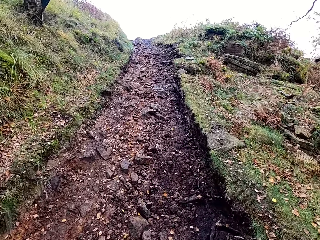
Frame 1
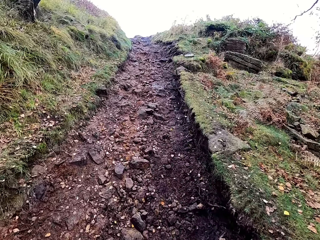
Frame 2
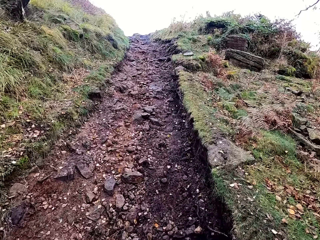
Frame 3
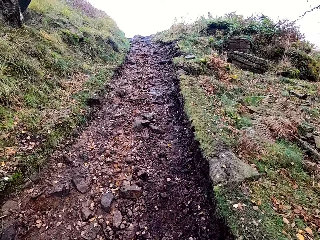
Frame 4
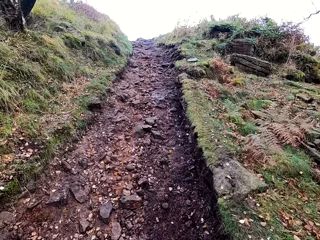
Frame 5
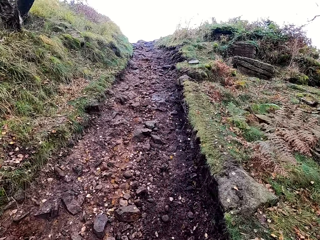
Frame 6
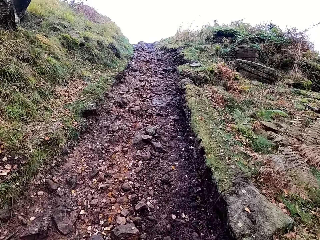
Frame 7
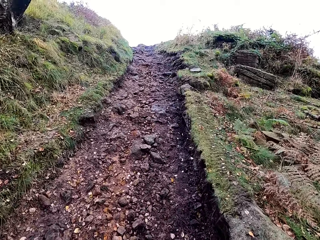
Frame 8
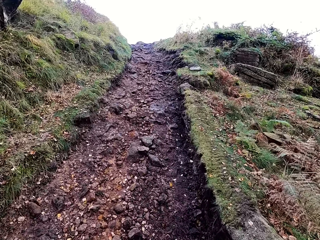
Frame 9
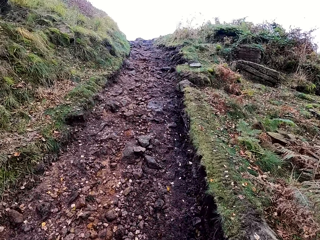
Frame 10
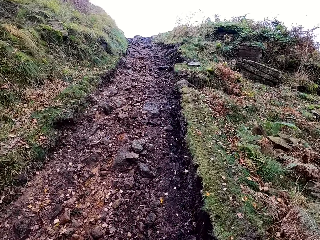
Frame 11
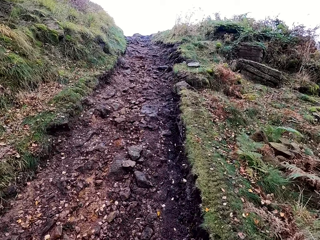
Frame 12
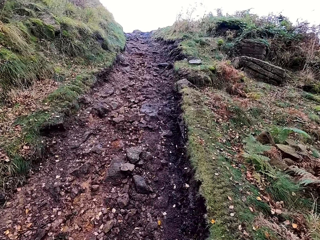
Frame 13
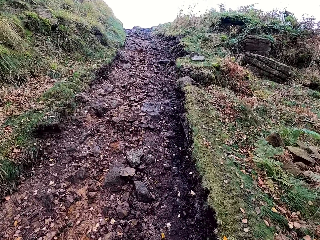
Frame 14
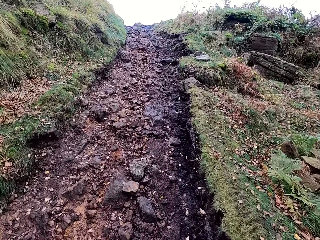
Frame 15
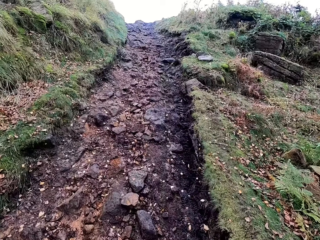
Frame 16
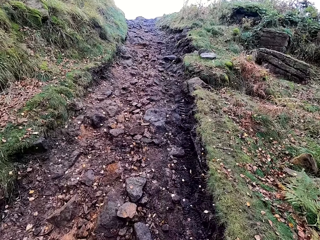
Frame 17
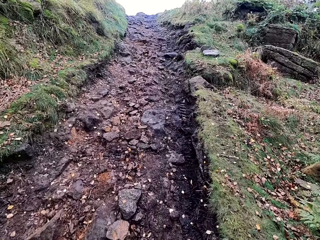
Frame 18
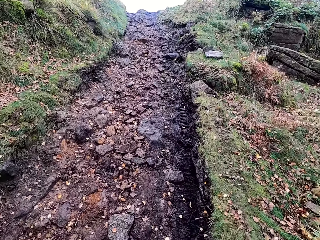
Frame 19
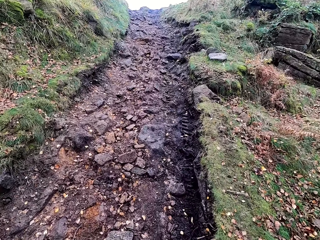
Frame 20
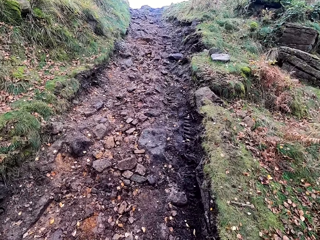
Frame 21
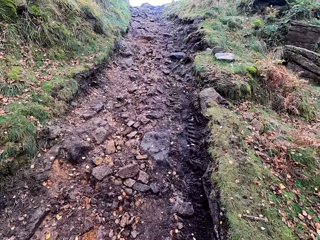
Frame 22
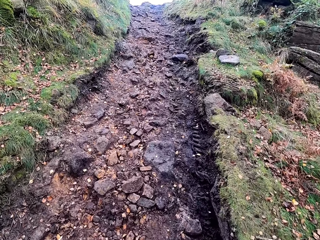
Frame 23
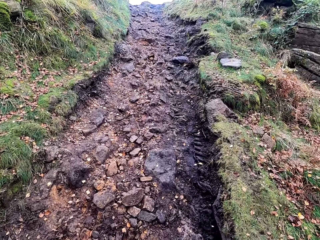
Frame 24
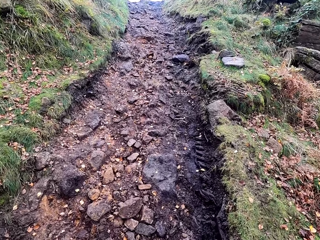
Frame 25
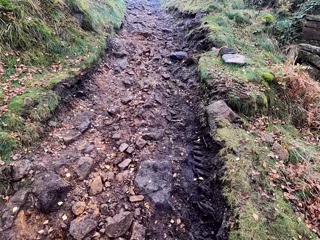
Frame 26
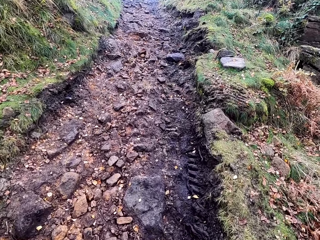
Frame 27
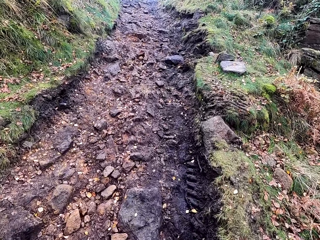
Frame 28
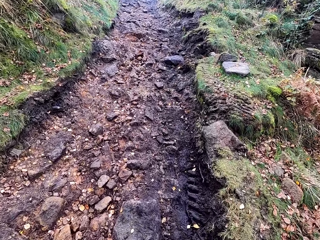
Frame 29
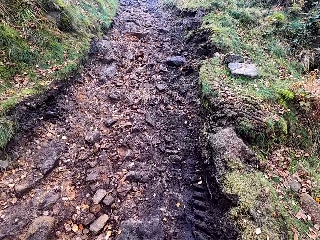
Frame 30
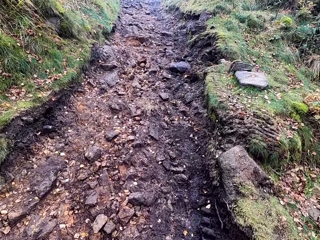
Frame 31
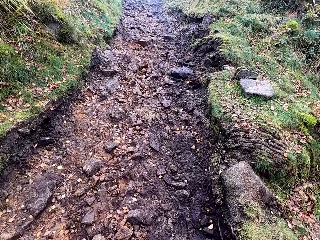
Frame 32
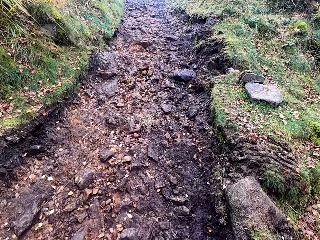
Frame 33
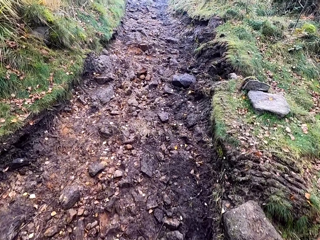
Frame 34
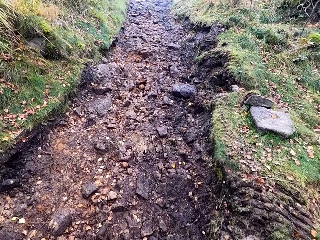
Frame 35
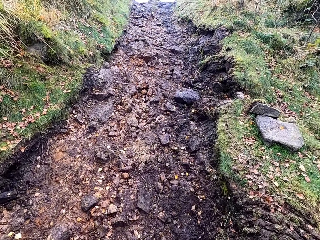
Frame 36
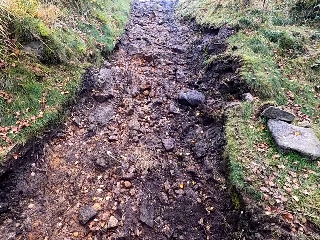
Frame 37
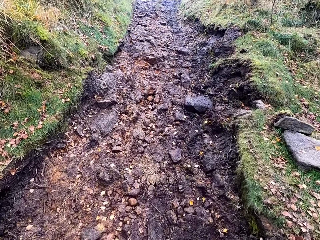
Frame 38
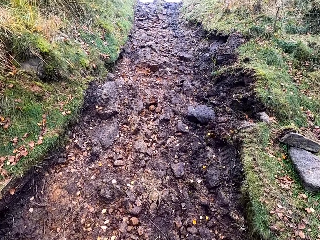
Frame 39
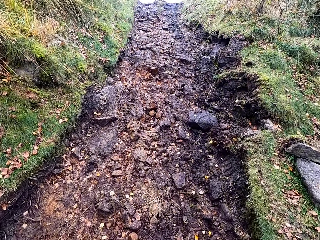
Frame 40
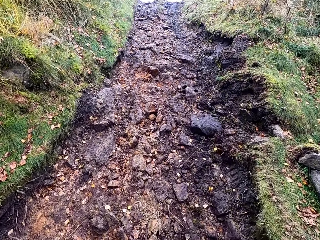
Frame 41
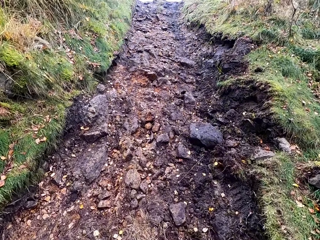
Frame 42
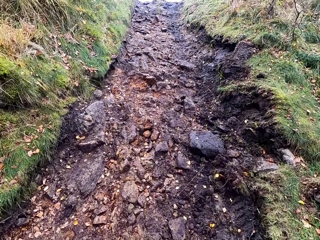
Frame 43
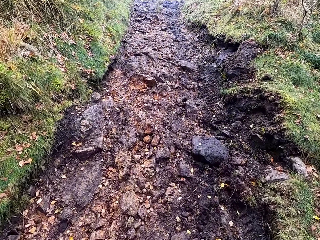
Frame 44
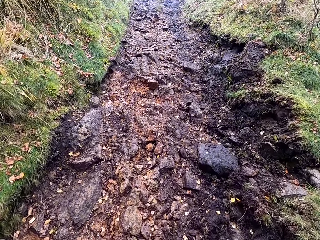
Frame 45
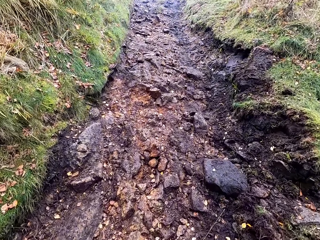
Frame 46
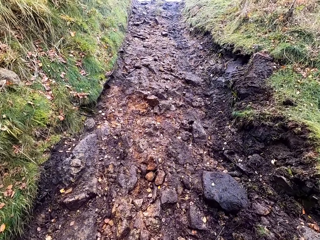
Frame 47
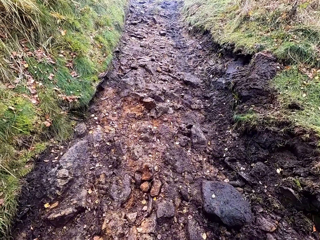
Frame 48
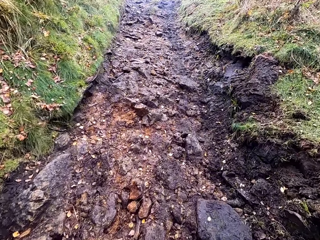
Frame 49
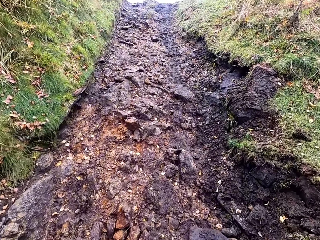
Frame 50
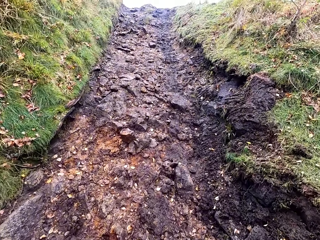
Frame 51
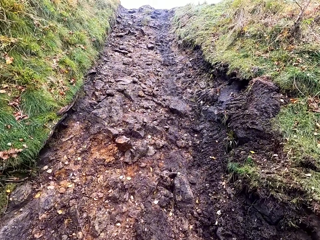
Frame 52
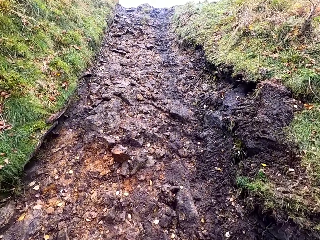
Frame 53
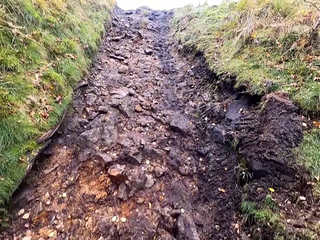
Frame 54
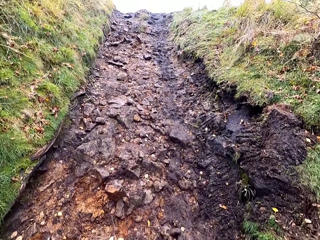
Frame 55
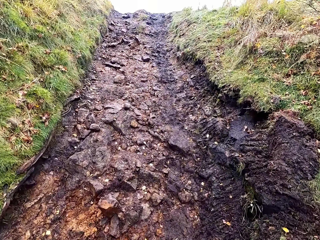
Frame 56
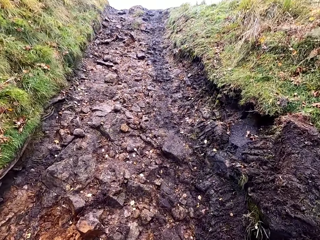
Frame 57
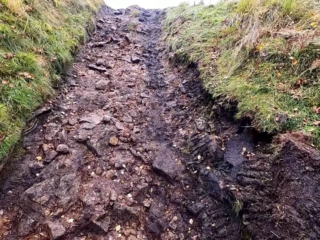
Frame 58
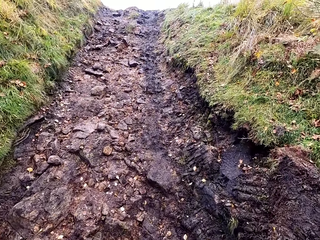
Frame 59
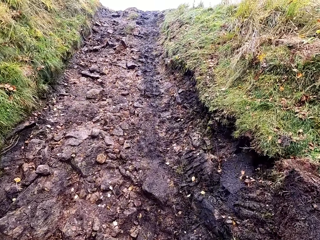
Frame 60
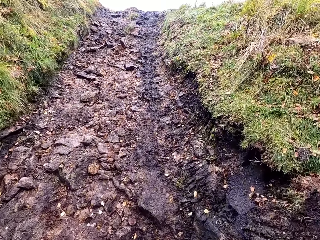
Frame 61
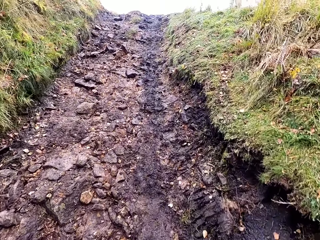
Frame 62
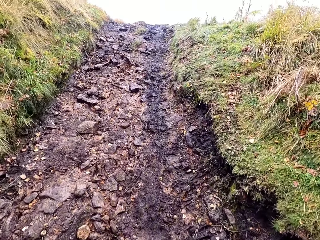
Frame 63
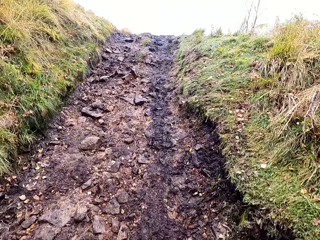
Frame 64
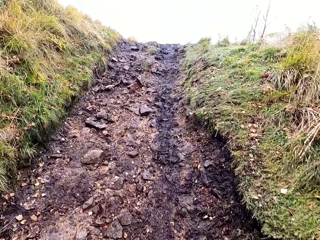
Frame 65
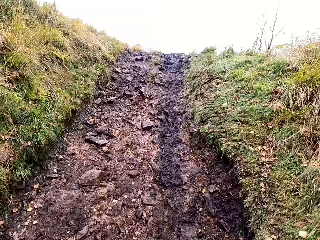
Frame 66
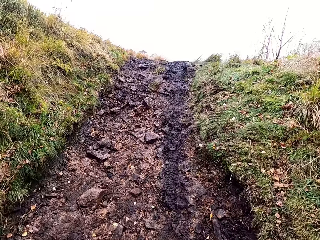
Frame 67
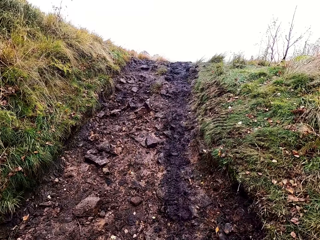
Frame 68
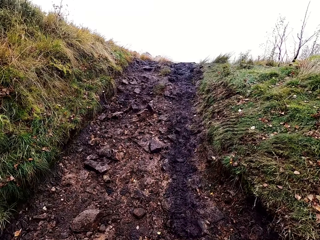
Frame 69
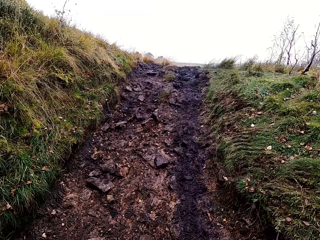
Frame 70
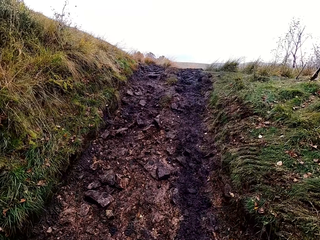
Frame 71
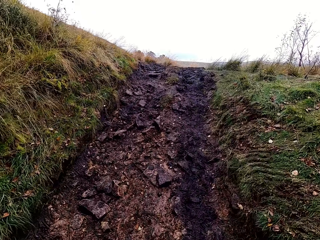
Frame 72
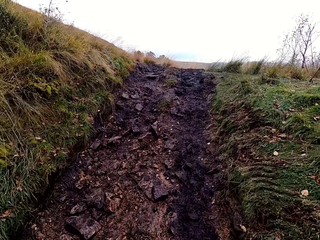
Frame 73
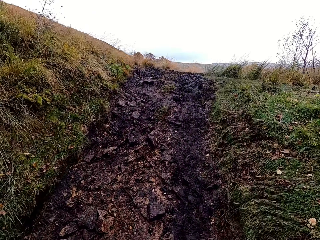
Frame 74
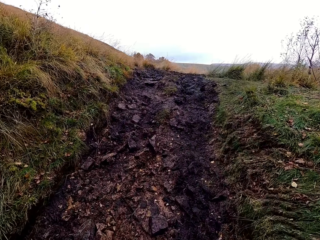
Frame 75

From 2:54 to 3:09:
A person converses with the camera wearer. The camera wearer climbs a mountain.

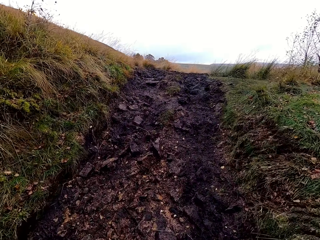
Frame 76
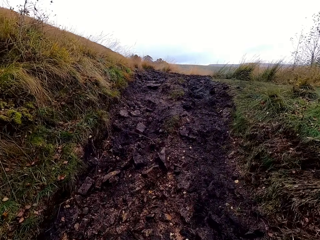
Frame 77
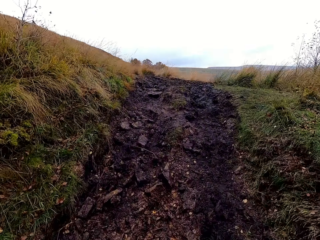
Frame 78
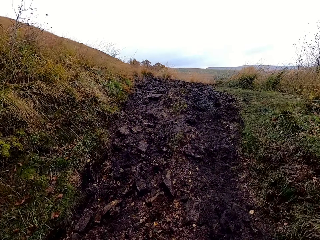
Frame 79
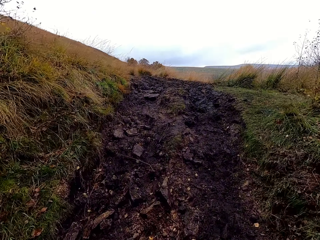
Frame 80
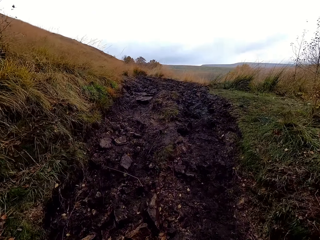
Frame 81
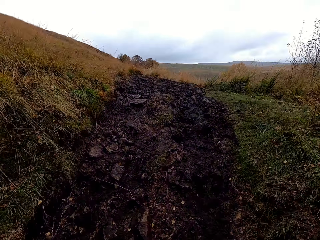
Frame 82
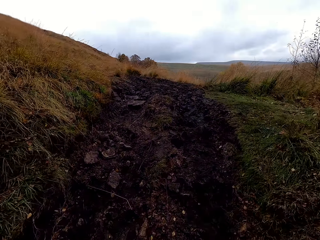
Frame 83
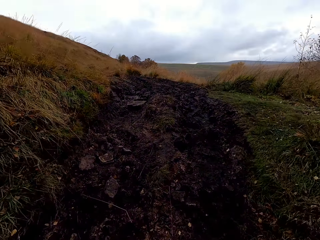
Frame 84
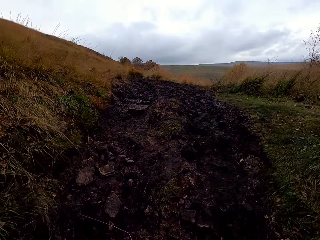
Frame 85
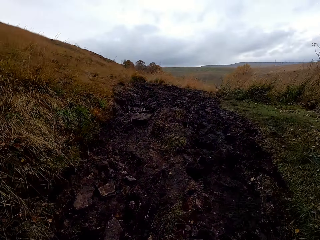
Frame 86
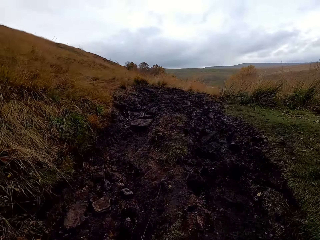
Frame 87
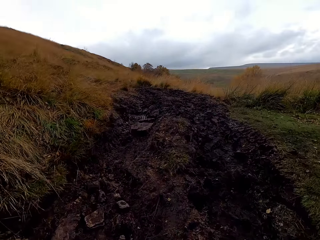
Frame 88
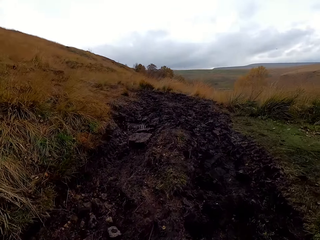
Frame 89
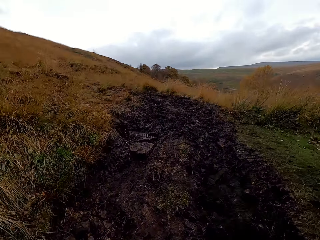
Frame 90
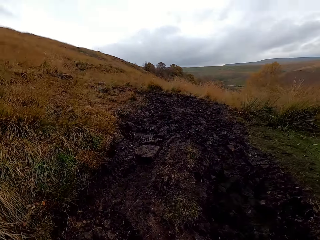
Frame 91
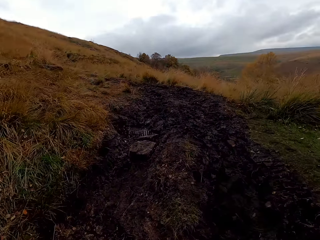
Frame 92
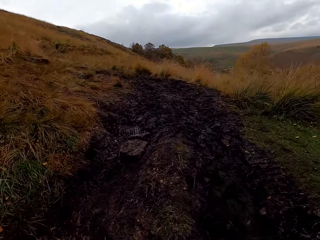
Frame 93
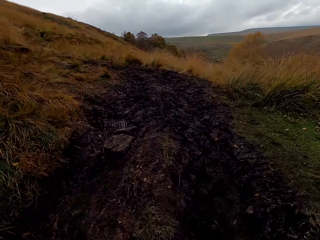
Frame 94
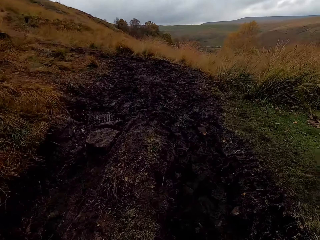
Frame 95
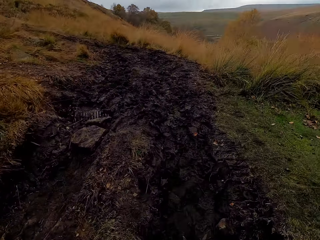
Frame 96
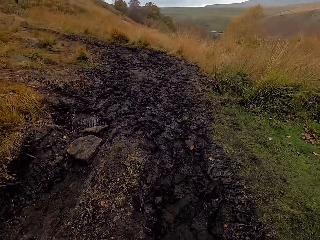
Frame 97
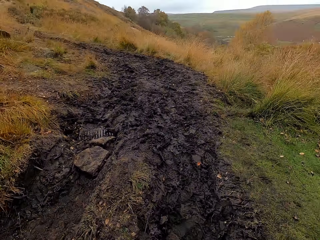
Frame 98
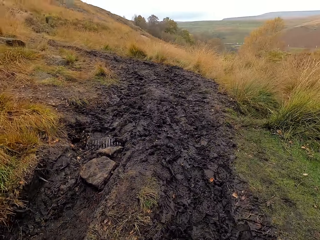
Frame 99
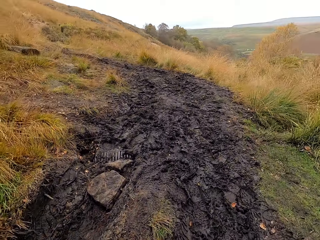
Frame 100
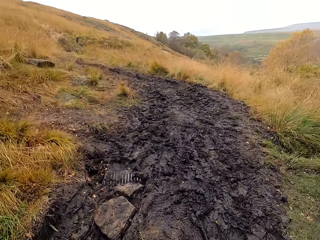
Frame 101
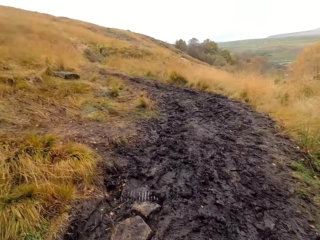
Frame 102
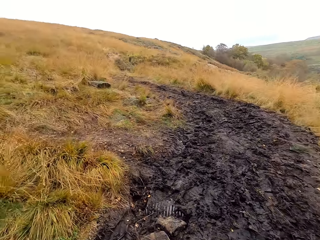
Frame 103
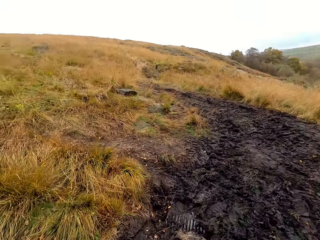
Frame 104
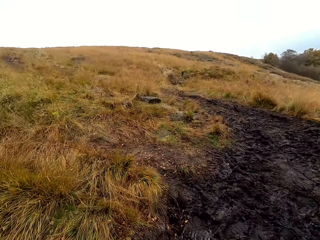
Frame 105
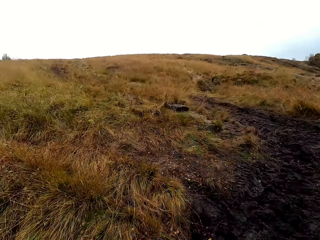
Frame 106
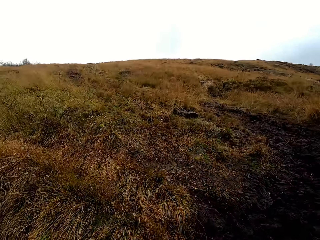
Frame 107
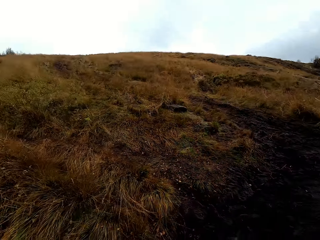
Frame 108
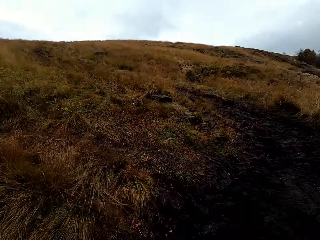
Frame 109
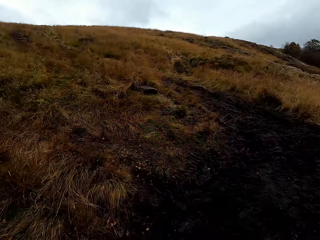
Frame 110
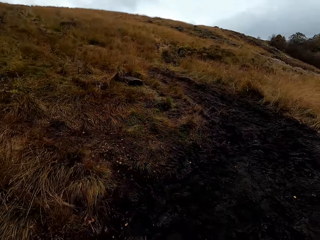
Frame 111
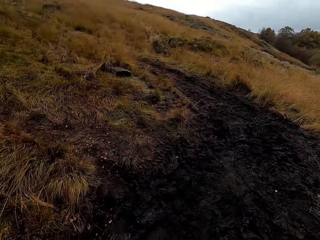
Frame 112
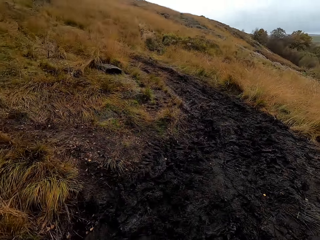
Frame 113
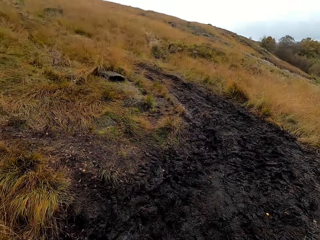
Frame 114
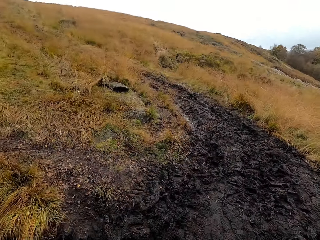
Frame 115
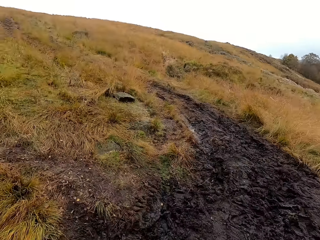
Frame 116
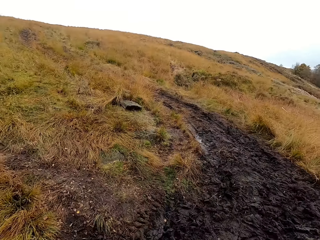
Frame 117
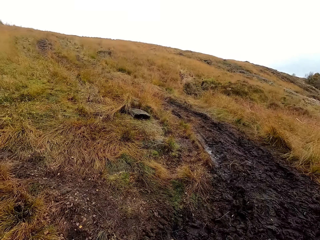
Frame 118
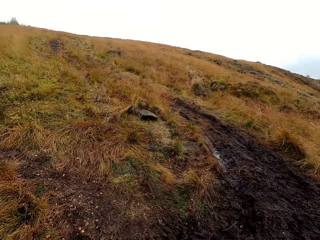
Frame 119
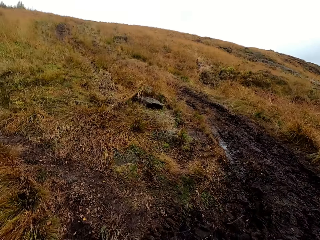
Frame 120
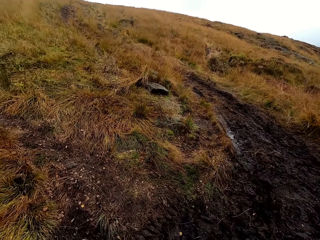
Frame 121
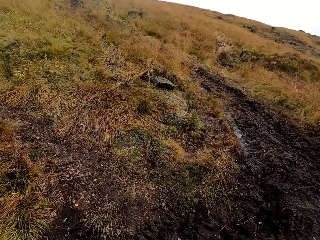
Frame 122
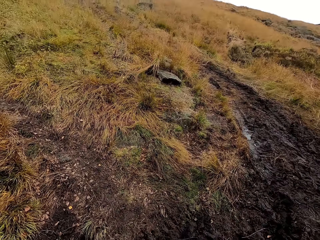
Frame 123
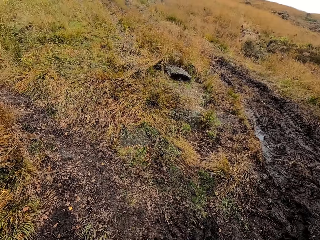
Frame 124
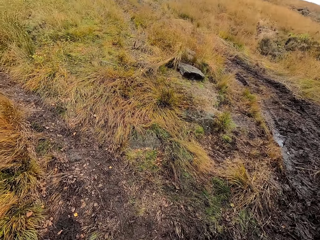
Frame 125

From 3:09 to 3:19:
The camera wearer looks around. They climb a mountain.
